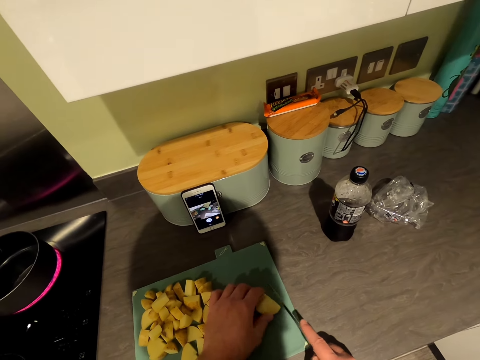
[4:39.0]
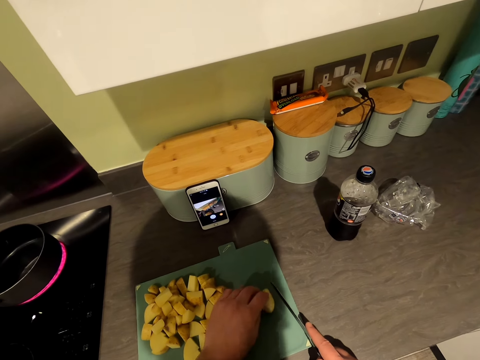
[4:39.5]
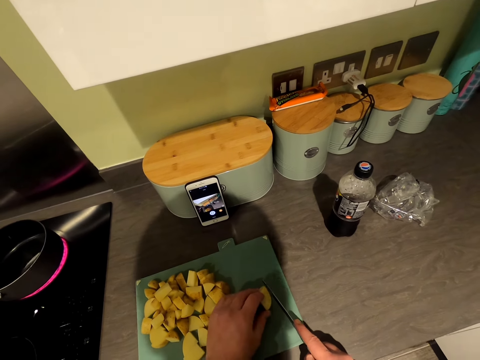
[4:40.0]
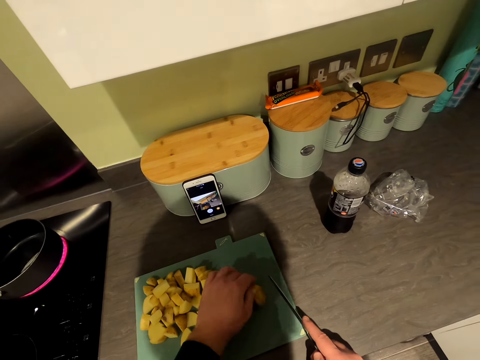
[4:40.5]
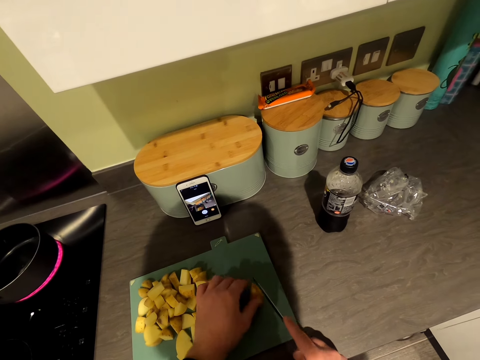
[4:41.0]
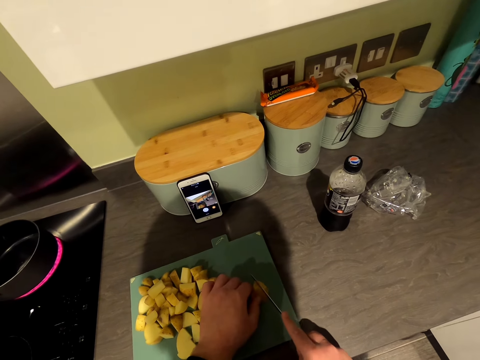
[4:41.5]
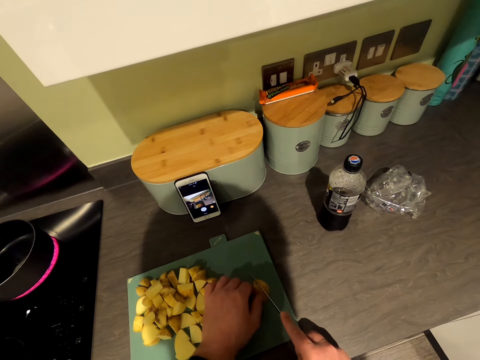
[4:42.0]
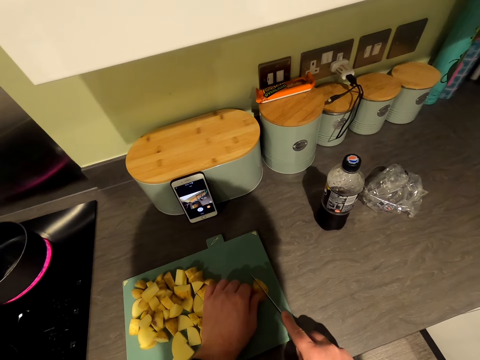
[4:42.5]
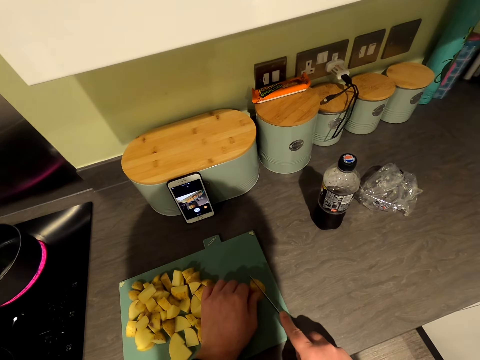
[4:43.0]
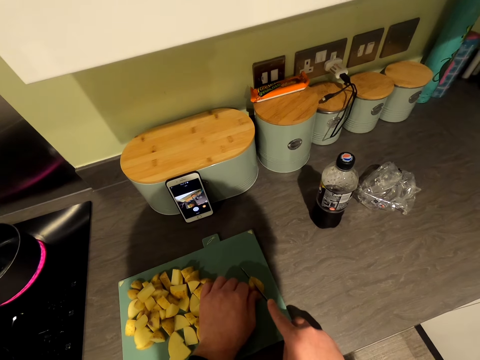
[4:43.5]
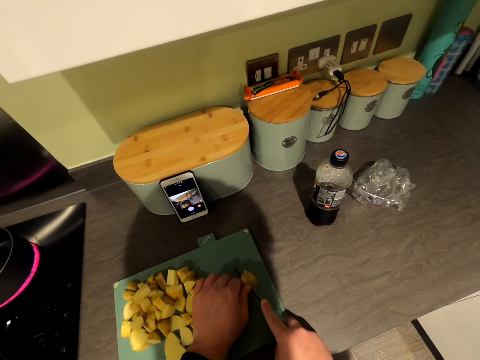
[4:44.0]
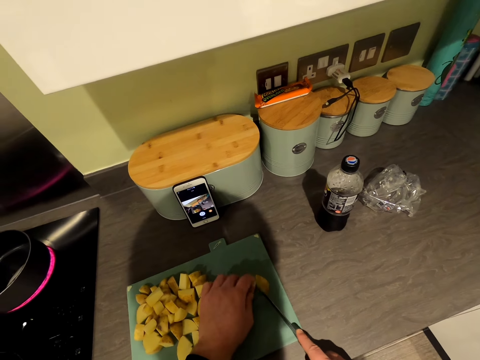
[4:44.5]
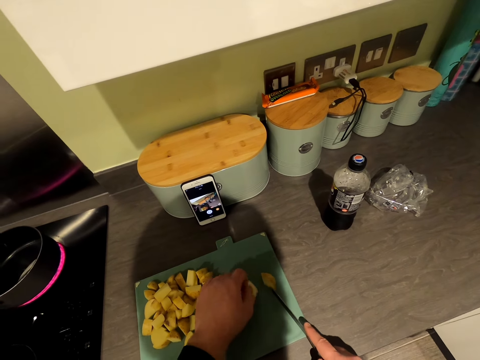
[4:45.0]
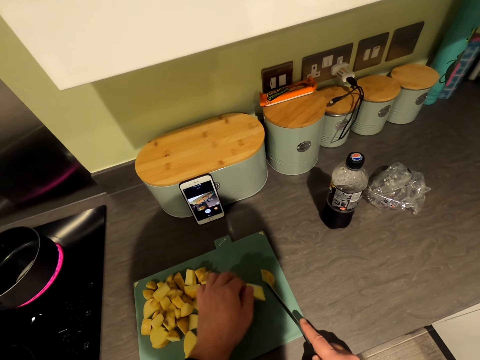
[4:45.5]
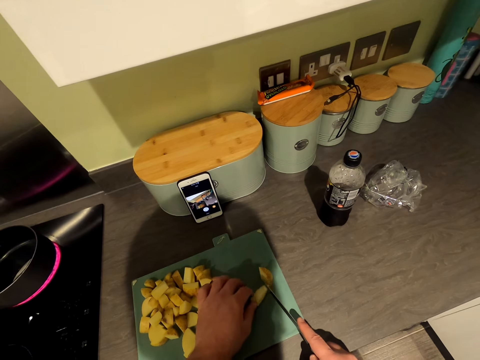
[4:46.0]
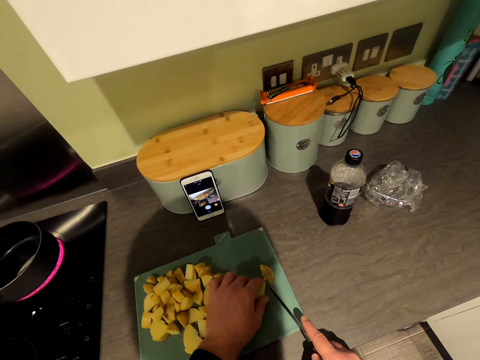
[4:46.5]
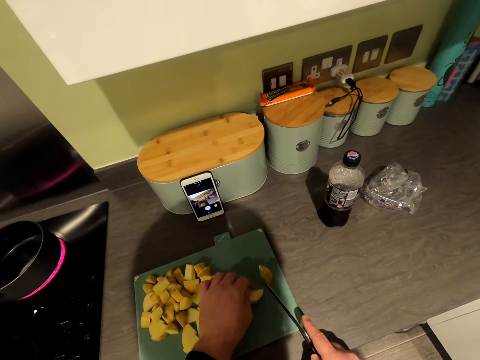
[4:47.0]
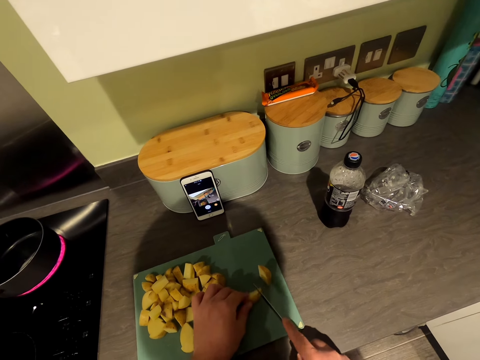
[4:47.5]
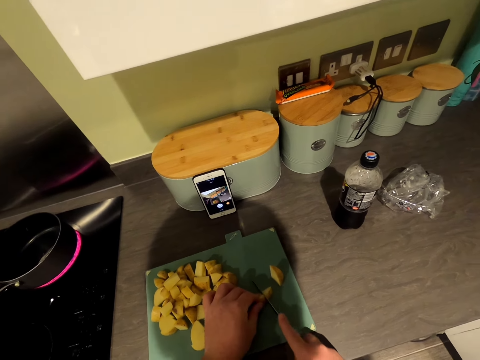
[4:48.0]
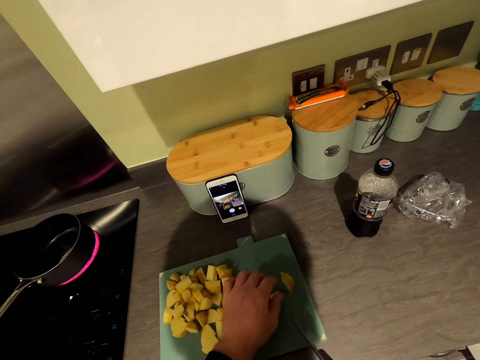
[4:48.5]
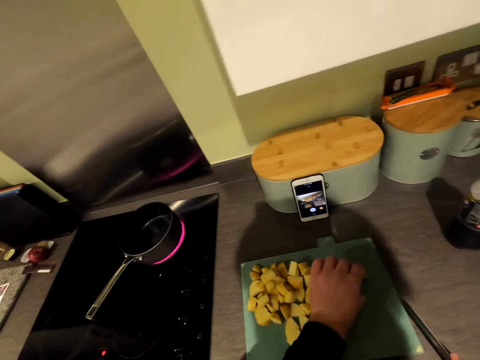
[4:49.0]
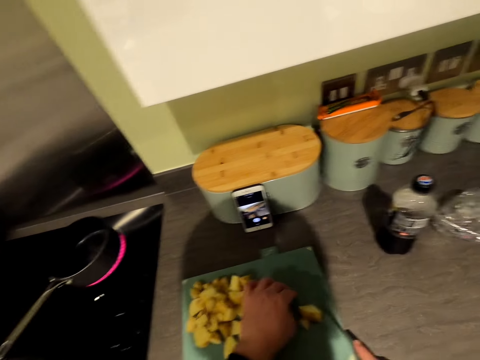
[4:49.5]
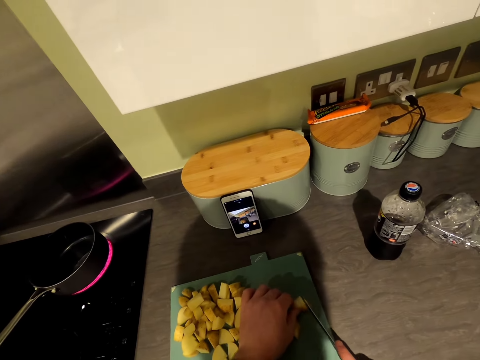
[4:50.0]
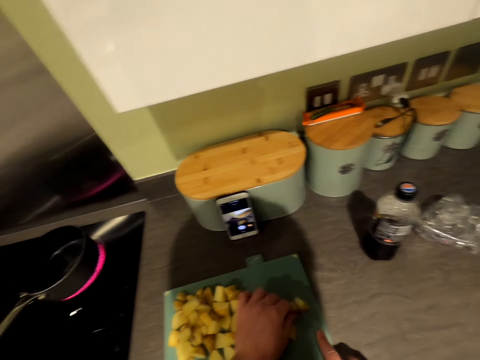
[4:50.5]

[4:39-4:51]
The camera wearer turns the potato. They cut the potato on the chopping board.

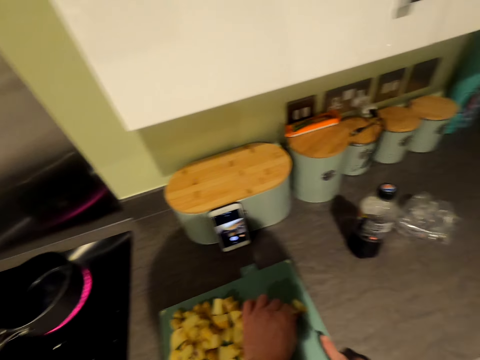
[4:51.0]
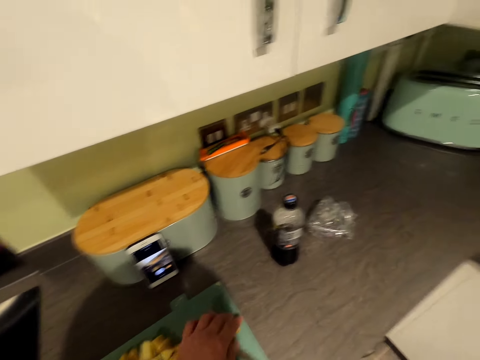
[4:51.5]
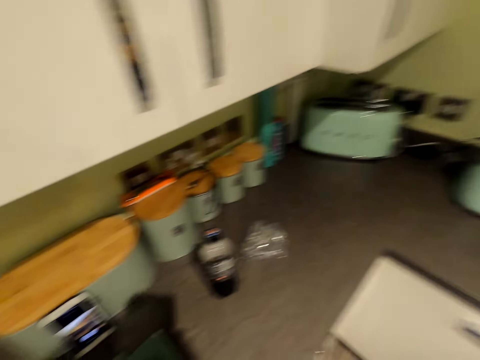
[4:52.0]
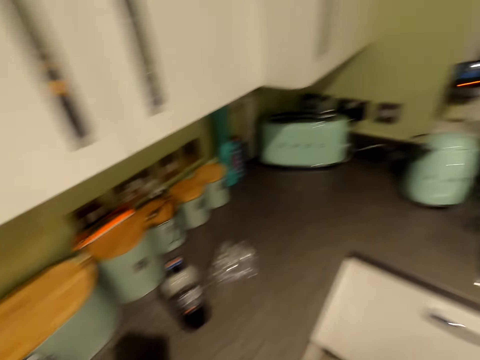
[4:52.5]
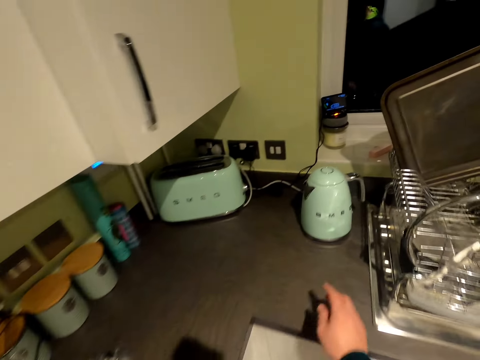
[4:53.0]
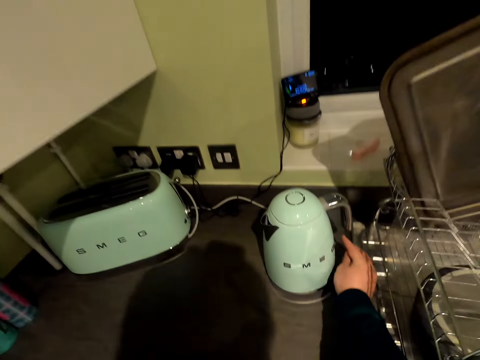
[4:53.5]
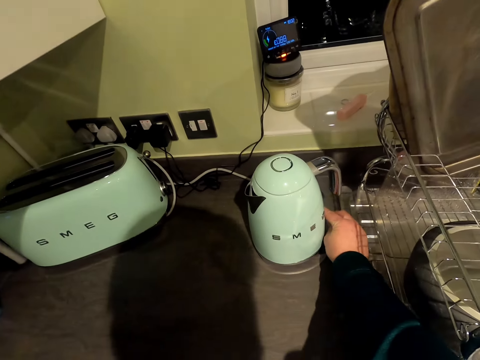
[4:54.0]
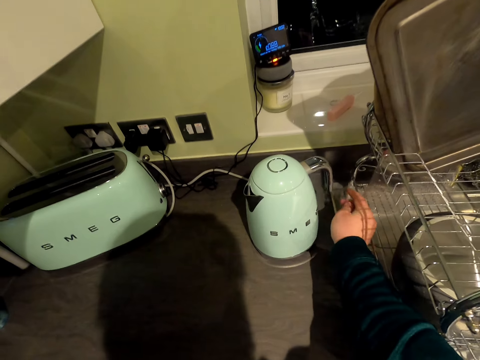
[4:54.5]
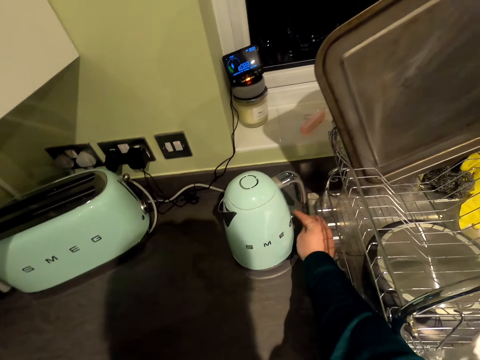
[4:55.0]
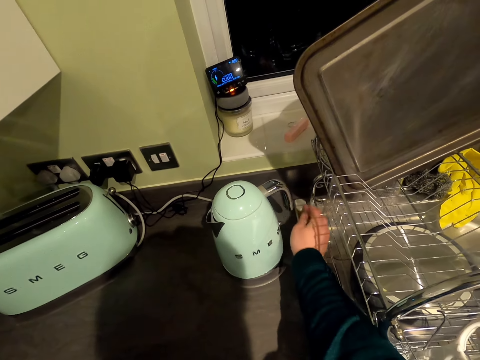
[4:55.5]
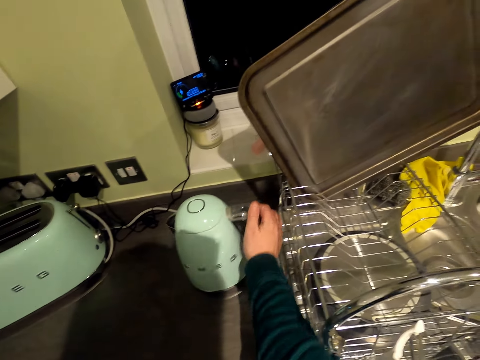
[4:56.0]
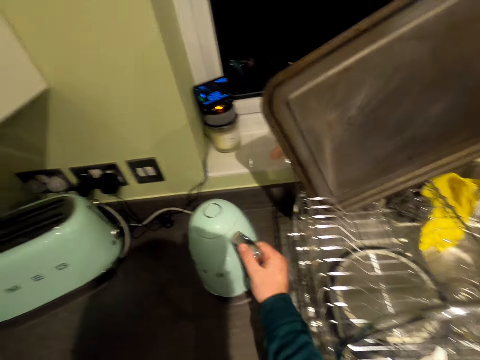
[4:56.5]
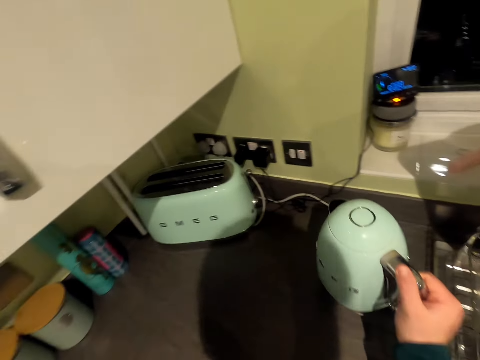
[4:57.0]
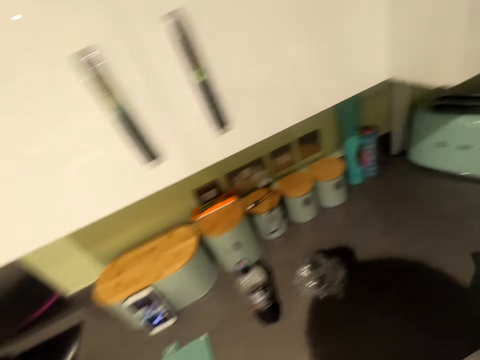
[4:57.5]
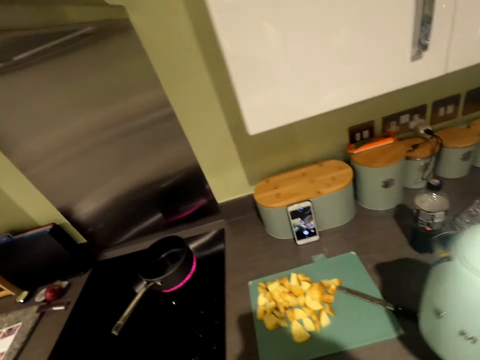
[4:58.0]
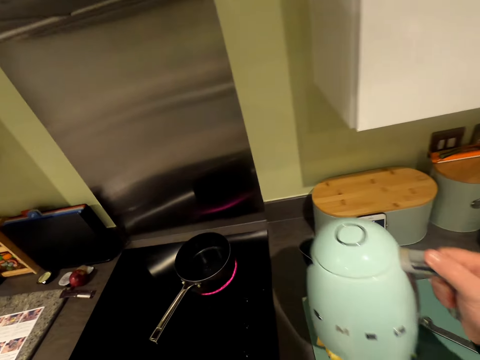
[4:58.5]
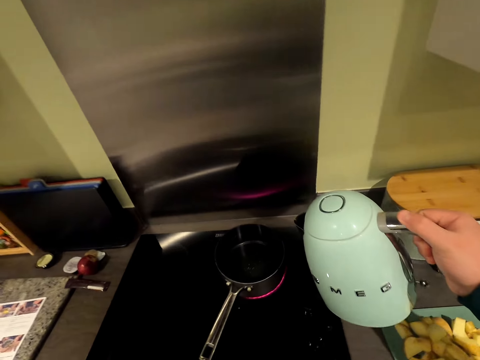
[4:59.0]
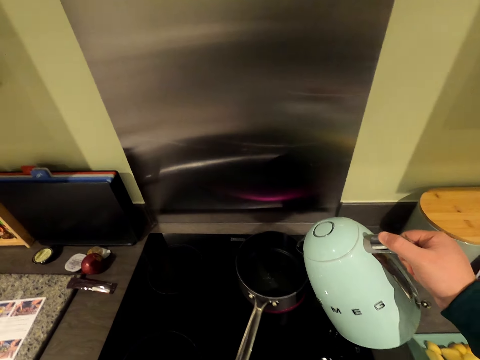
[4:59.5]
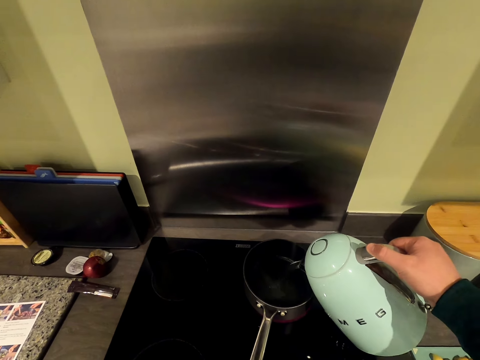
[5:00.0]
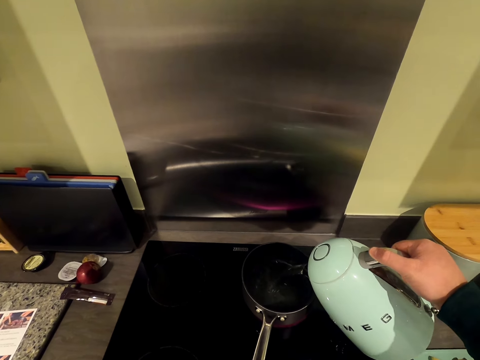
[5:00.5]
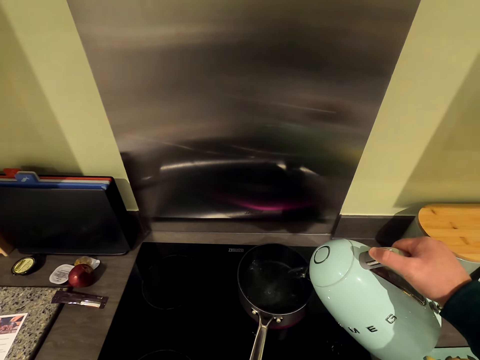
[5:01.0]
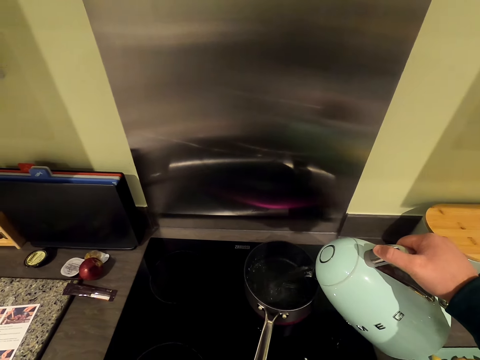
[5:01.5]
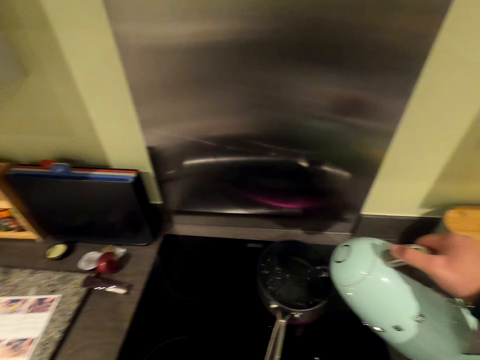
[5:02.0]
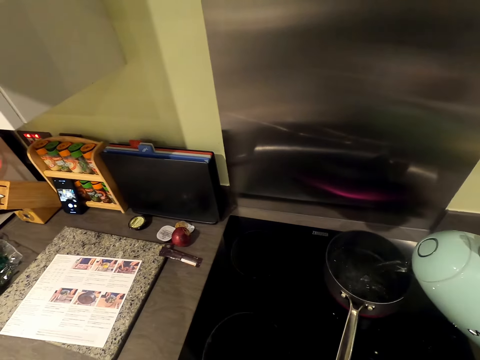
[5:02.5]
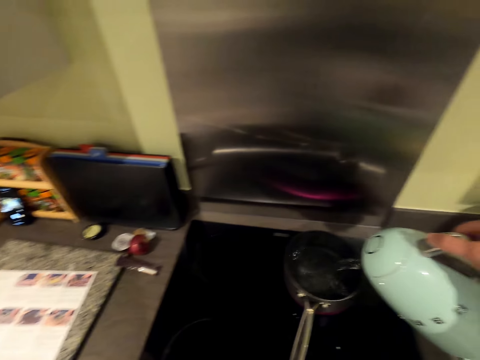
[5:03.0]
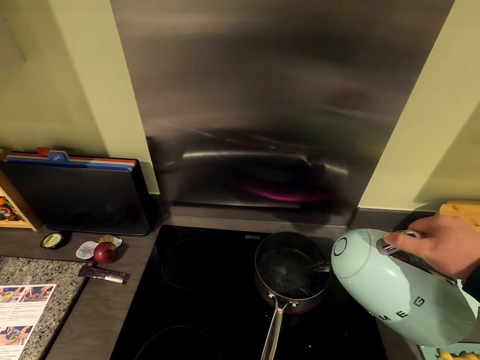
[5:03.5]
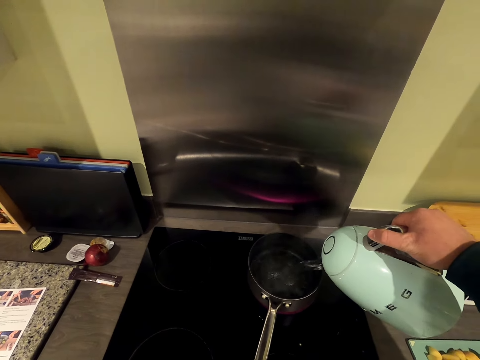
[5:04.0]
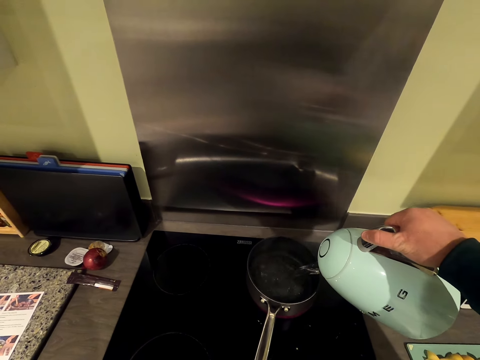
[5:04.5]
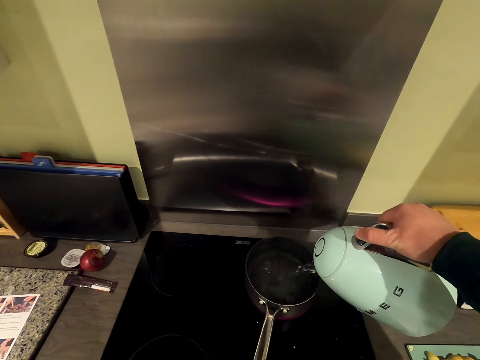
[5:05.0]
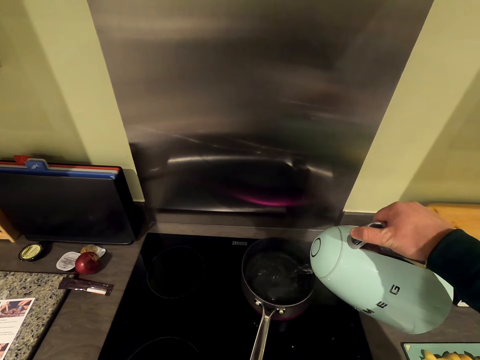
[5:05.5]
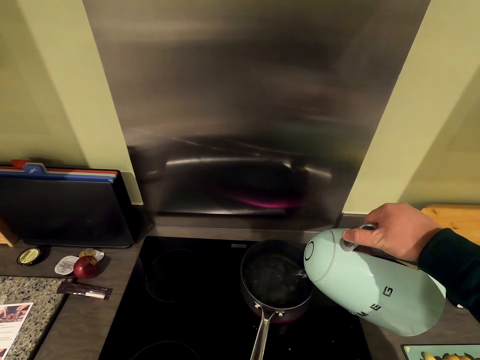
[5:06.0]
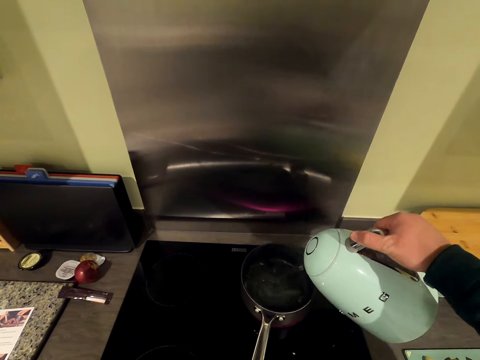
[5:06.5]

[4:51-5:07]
The camera wearer moves in the kitchen. They switch off the heater jug or electrical kettle. They turn the electrical kettle. They pick the heater jug. They carry the electric kettle. They move in the kitchen. They pour the hot water in the cooking pot or frying pan.
